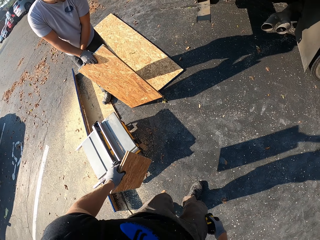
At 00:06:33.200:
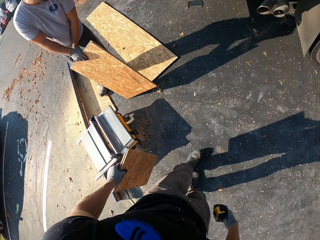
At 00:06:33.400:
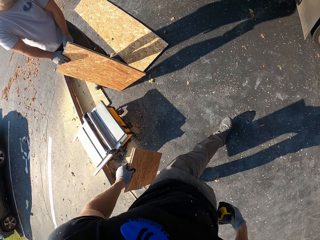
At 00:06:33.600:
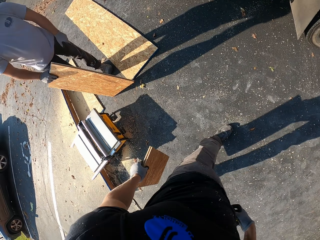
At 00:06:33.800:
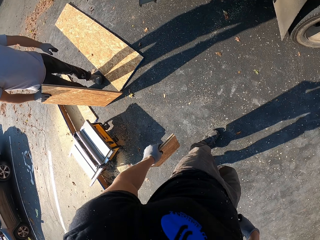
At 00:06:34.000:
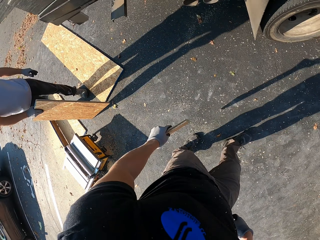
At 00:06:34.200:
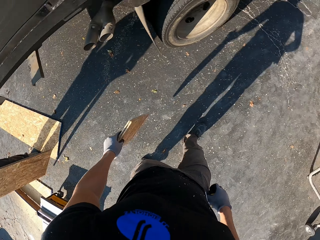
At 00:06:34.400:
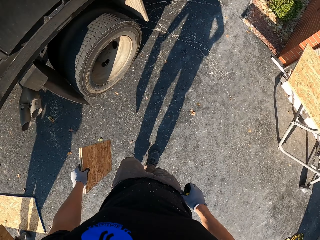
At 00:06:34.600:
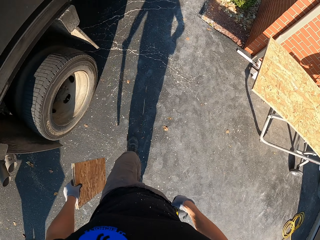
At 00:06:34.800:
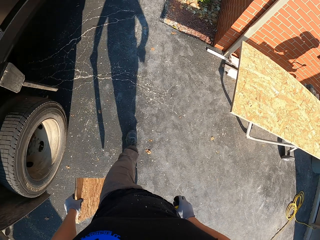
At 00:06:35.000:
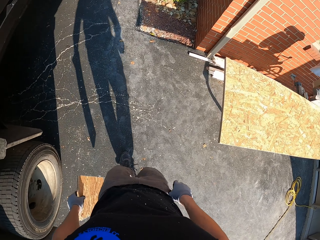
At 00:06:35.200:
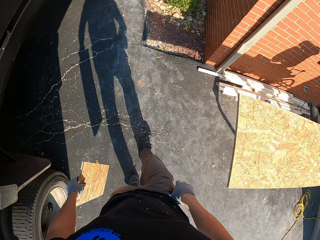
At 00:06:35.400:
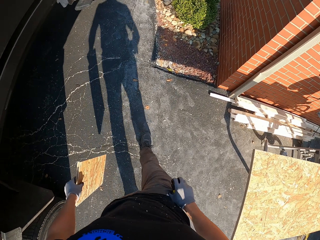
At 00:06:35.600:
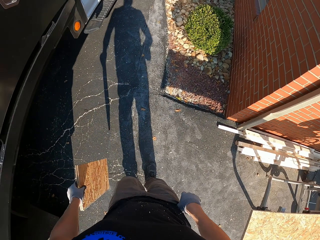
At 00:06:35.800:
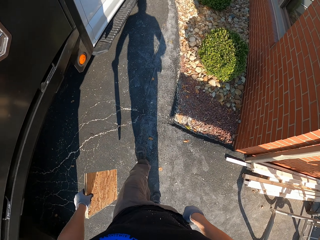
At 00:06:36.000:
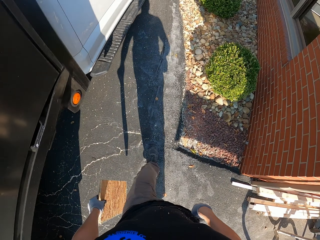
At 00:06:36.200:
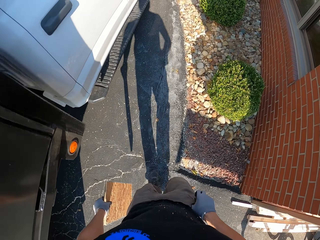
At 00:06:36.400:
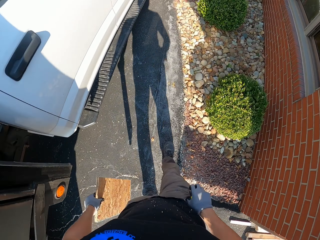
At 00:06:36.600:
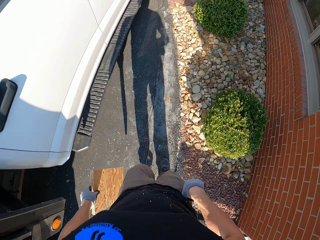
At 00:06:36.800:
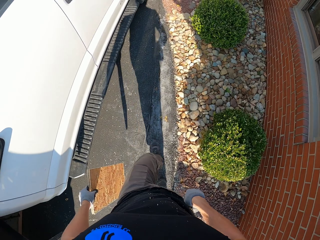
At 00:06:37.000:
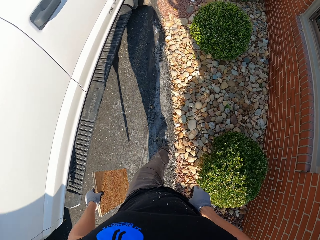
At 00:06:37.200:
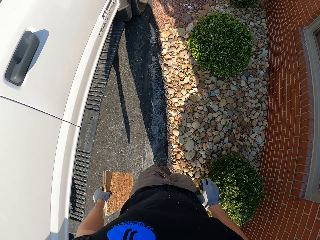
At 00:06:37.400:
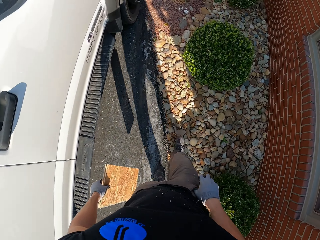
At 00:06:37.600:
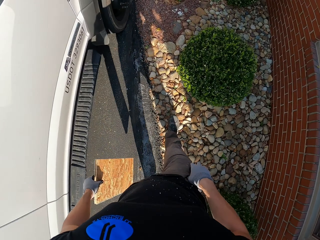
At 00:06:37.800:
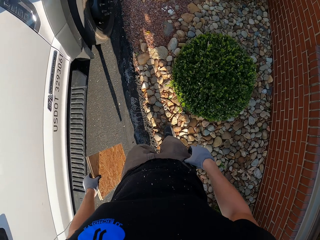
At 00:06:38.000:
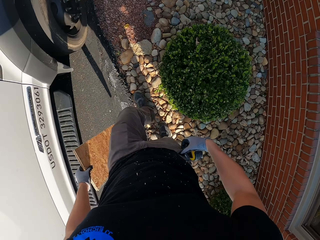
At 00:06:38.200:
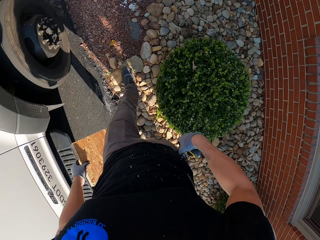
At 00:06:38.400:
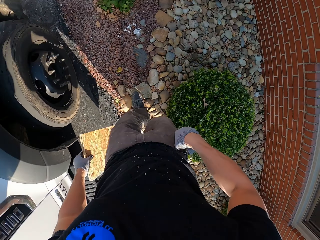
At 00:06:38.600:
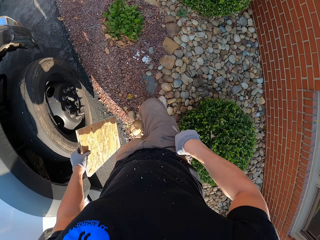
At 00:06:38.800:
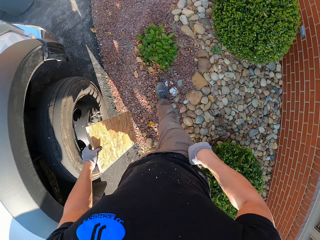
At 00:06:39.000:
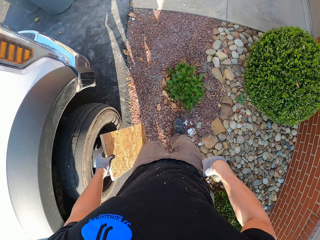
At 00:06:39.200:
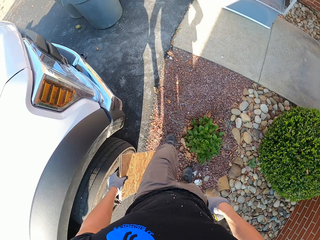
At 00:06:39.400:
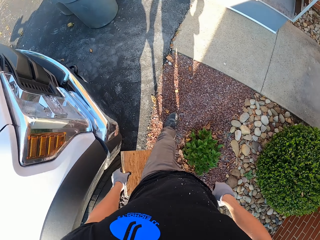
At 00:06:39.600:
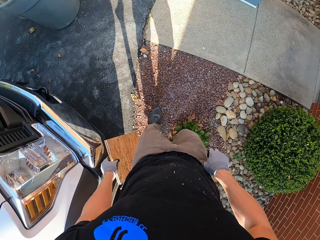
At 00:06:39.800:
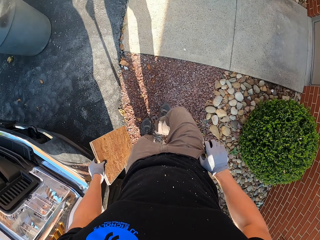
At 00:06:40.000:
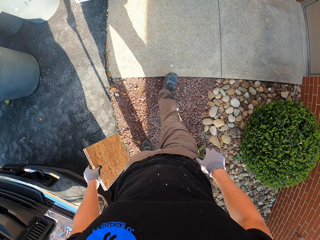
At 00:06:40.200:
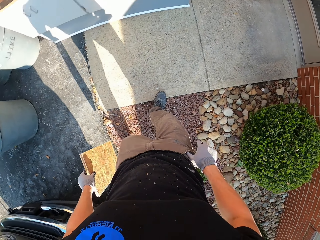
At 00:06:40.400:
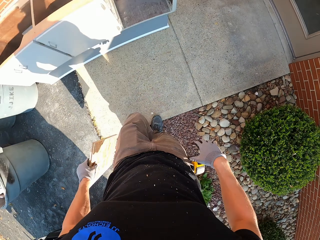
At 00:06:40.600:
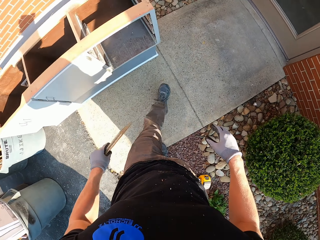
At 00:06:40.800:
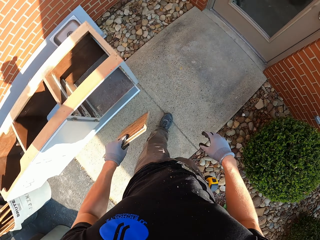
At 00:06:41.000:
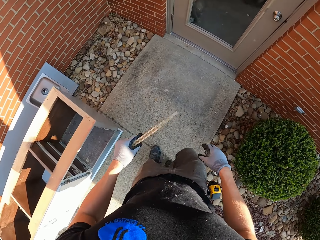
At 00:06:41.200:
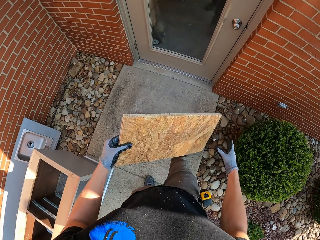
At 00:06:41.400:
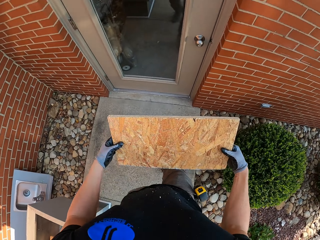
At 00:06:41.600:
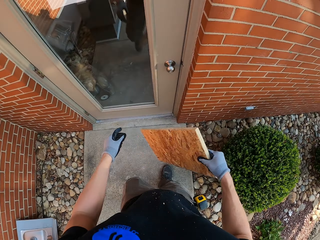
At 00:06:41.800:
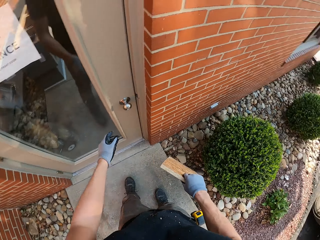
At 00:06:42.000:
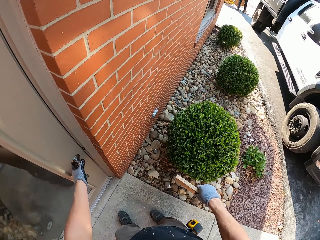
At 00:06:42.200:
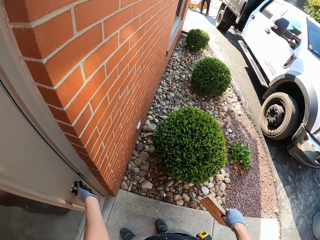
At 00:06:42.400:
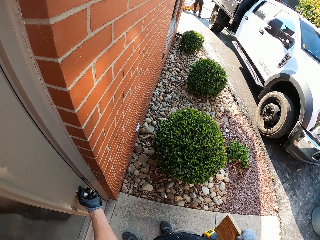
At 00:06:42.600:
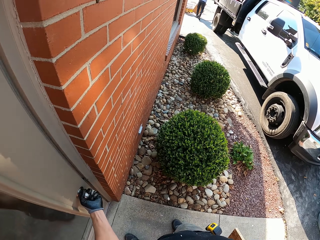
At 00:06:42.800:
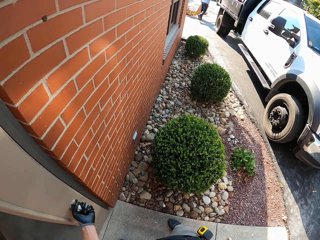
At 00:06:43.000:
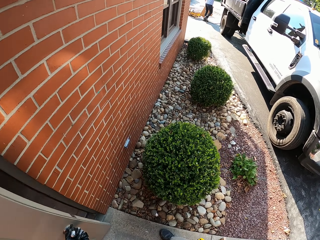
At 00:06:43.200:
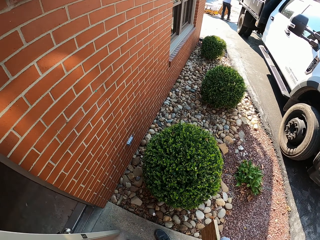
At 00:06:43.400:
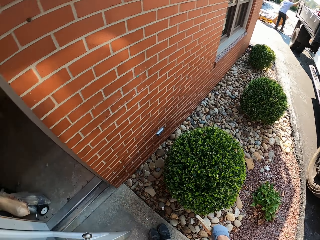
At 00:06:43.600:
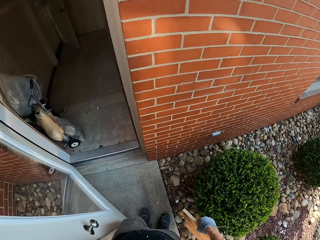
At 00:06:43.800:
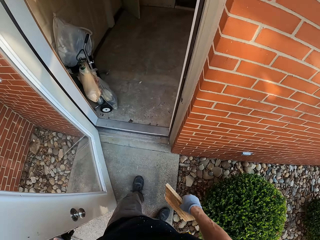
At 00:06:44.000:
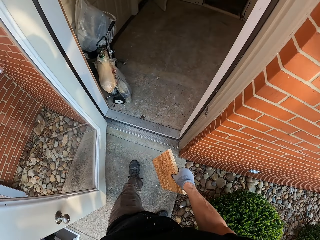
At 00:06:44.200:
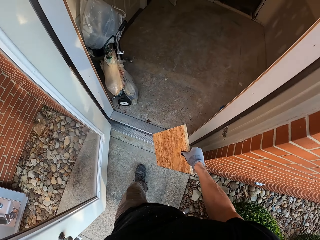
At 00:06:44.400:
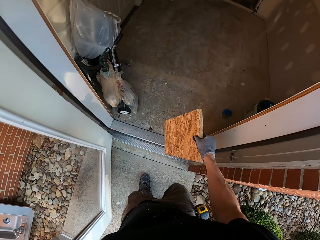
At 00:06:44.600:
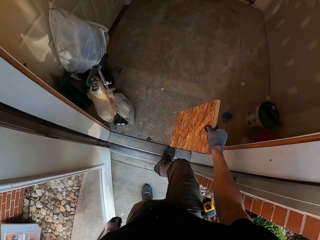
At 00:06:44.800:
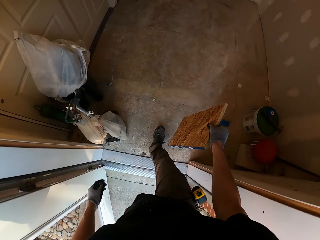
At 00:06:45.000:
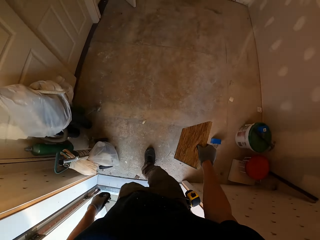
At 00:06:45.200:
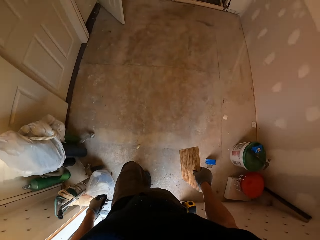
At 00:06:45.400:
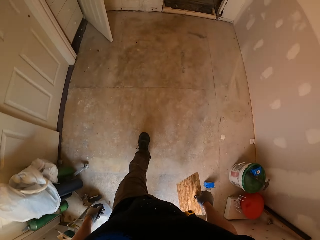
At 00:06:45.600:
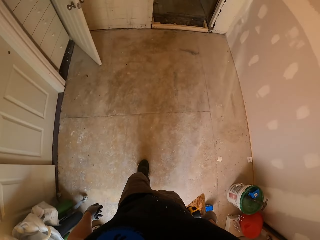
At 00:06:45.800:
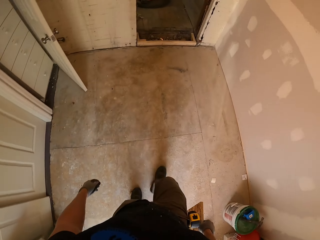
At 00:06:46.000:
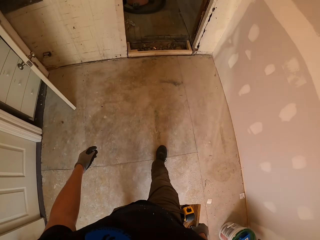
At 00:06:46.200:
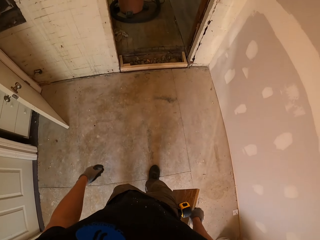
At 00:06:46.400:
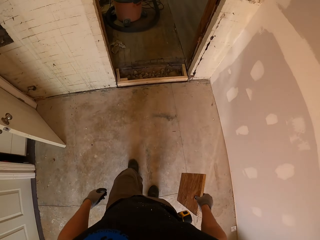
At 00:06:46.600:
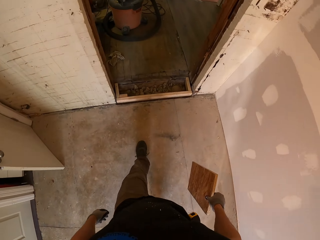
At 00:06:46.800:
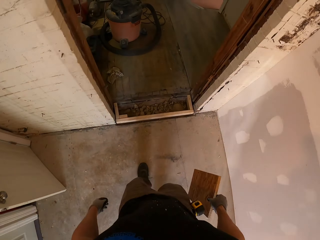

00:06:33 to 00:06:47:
The camera wearer opens a door and enters.

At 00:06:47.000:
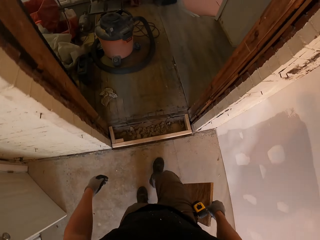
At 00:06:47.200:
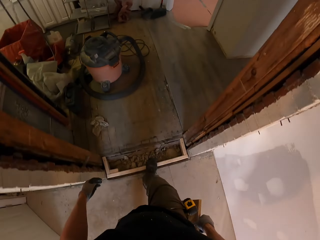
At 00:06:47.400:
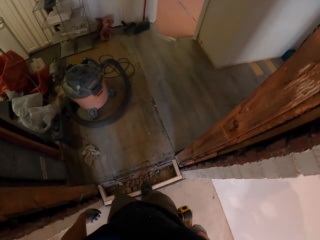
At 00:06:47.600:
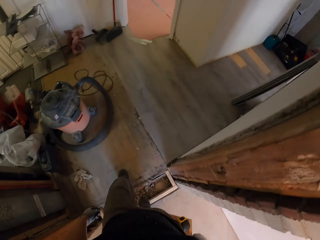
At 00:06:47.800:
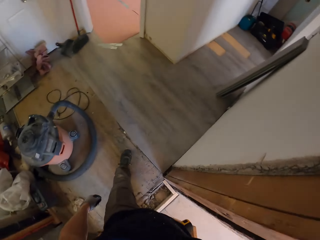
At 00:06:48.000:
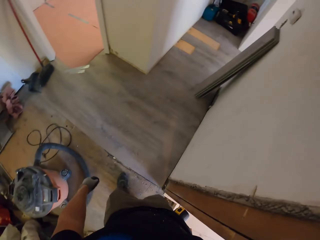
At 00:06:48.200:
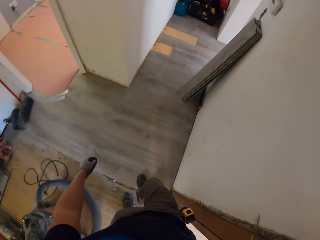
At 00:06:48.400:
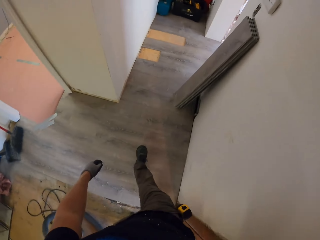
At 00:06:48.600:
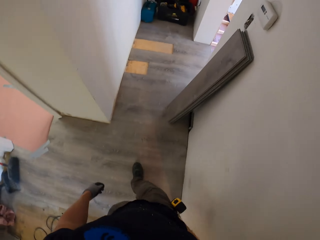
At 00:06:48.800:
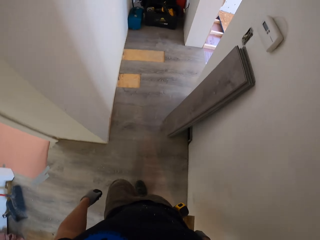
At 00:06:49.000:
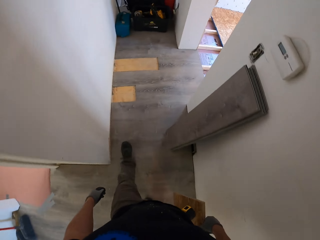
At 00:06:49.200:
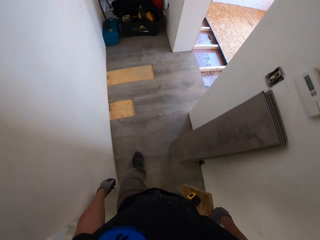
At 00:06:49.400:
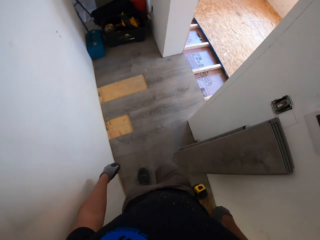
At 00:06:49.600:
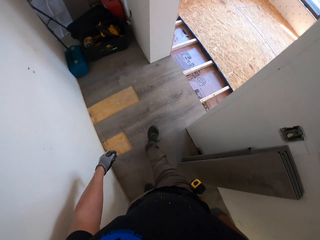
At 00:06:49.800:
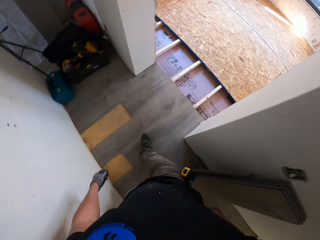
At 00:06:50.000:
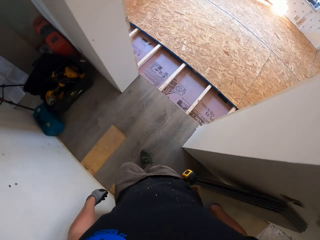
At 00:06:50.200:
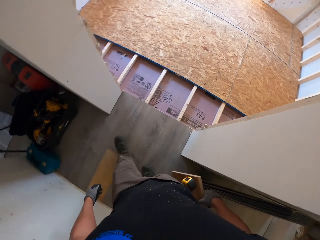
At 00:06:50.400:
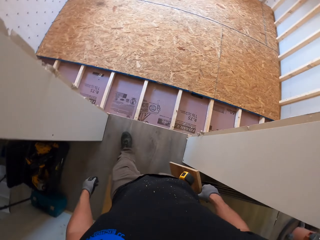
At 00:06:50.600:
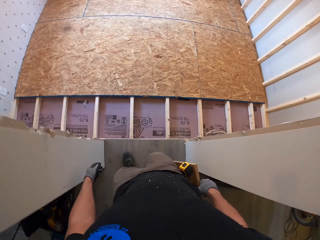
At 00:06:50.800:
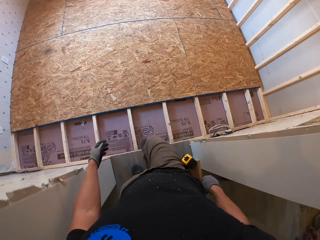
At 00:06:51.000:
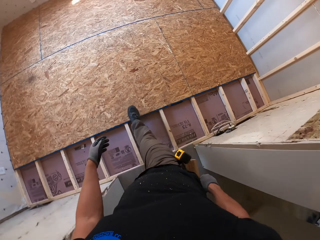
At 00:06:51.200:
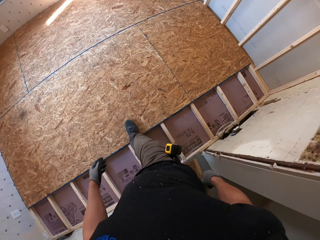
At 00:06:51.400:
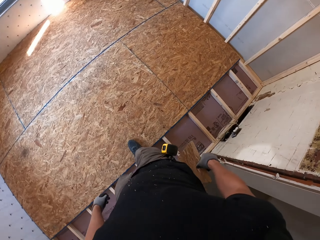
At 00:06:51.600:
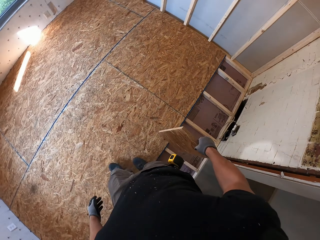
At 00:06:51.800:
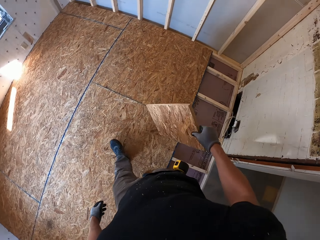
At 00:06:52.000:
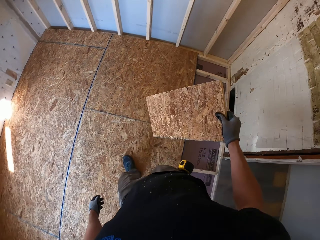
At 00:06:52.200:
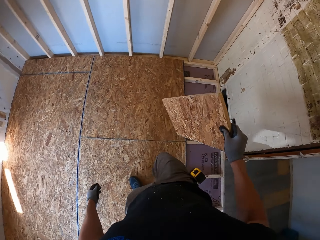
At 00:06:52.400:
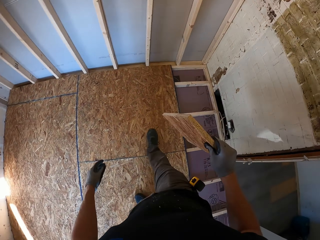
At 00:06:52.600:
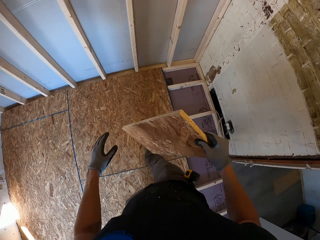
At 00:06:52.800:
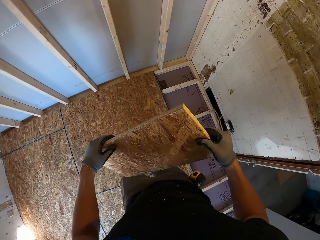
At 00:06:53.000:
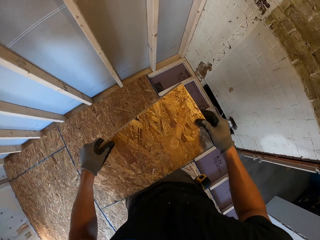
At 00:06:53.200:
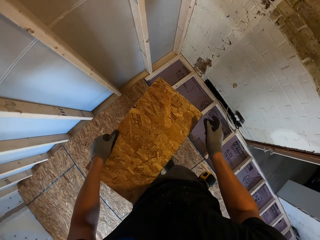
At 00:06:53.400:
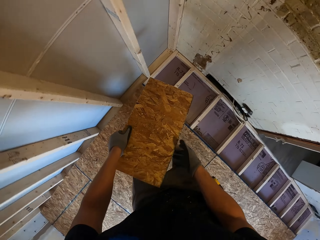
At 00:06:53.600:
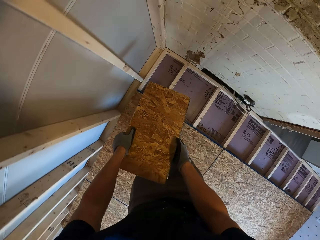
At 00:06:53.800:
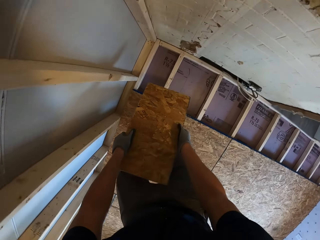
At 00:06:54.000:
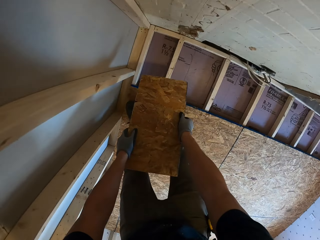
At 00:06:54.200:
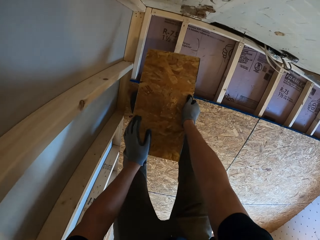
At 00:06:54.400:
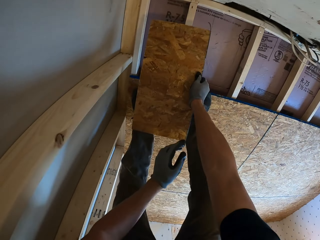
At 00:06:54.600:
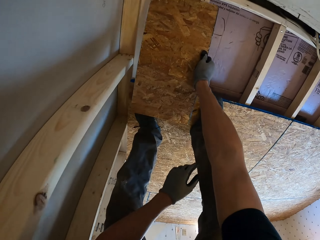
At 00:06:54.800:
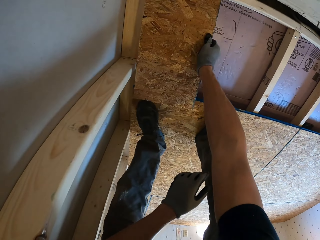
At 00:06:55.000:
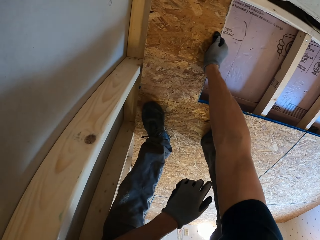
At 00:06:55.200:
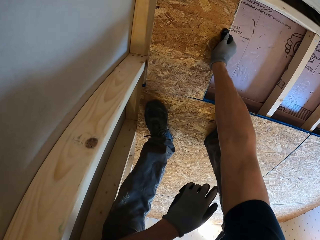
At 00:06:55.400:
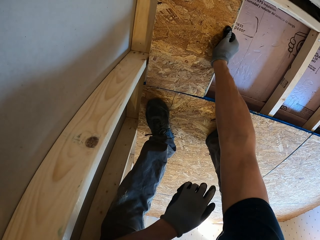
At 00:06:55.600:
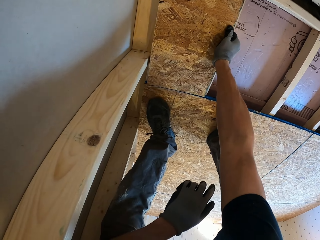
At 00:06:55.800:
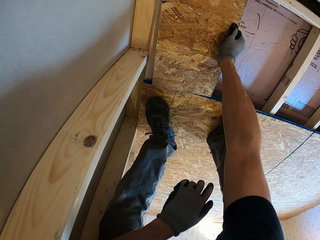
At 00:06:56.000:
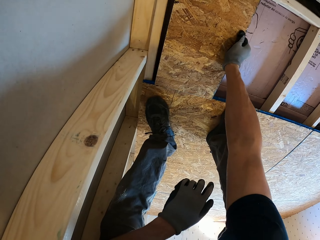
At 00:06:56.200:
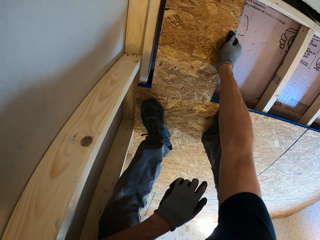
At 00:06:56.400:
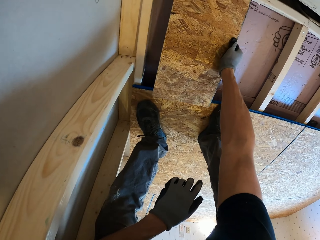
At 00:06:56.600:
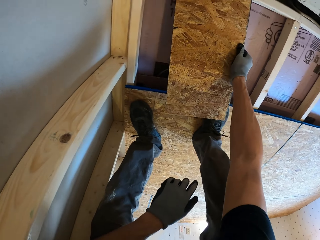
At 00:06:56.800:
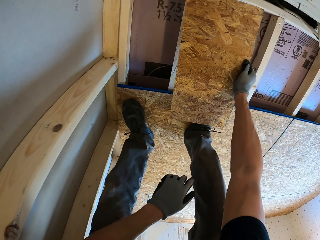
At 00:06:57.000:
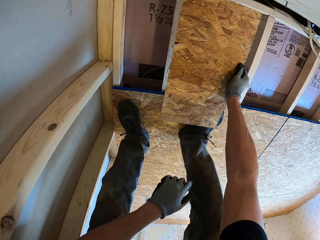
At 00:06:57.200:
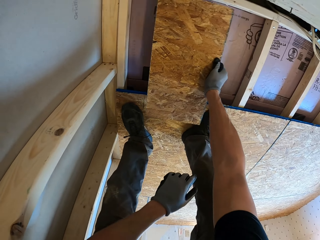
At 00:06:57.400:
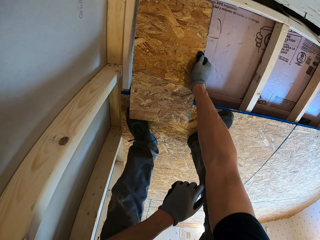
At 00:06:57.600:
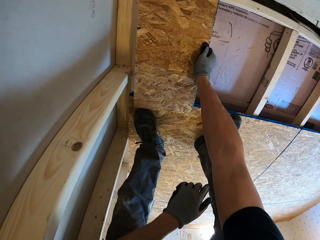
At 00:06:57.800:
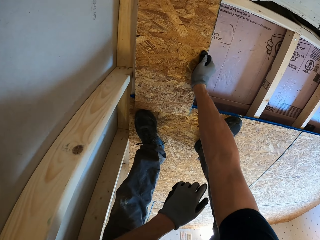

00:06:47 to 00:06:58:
The camera wearer fits a plywood on the ground surface.
